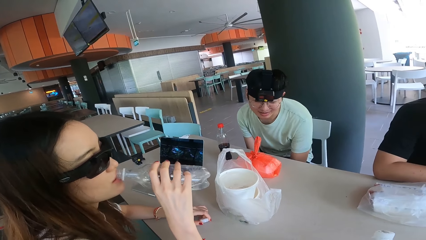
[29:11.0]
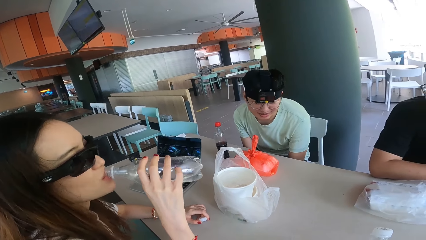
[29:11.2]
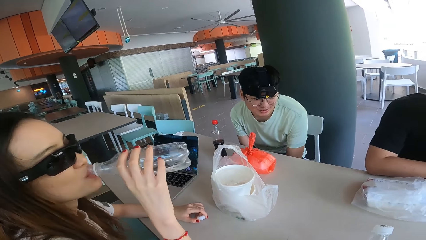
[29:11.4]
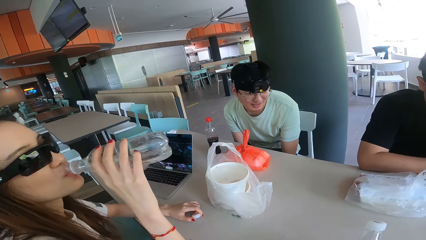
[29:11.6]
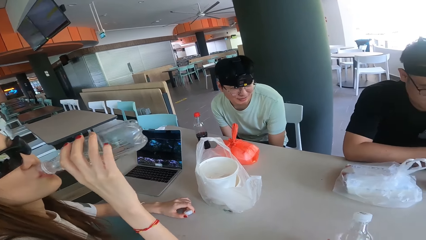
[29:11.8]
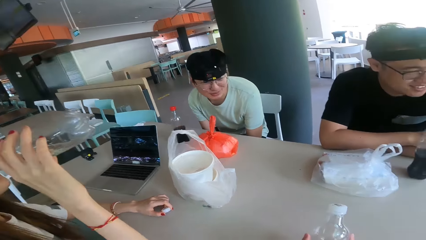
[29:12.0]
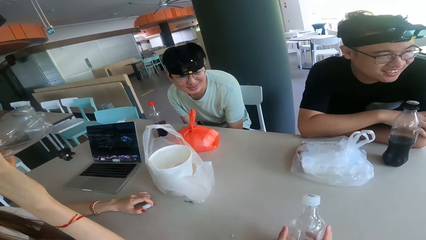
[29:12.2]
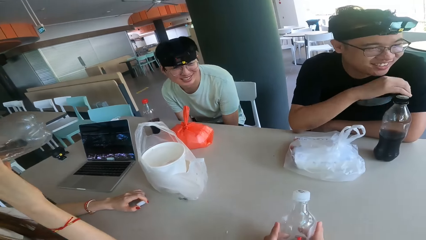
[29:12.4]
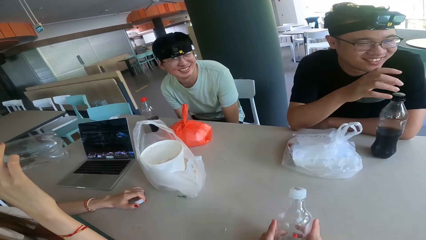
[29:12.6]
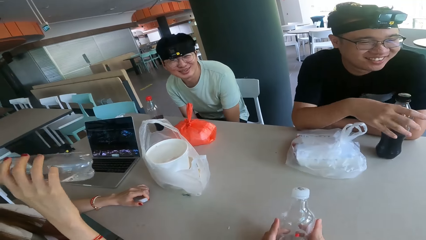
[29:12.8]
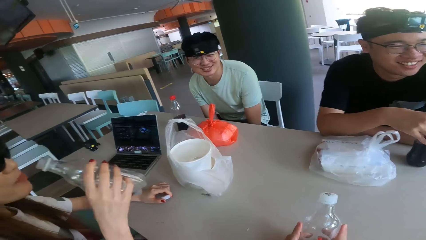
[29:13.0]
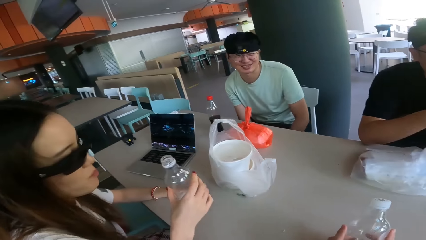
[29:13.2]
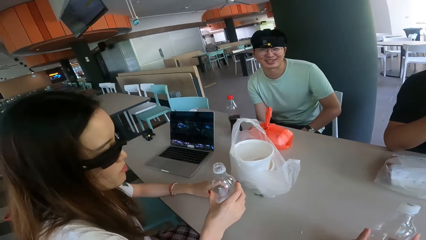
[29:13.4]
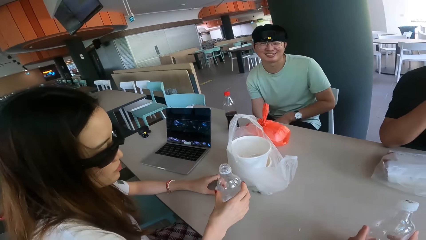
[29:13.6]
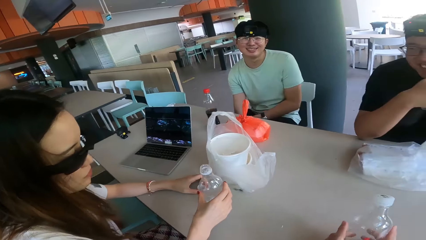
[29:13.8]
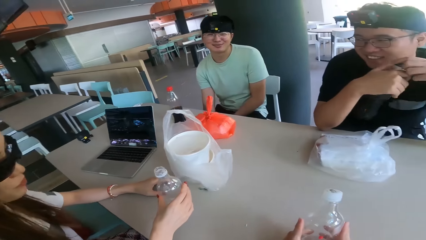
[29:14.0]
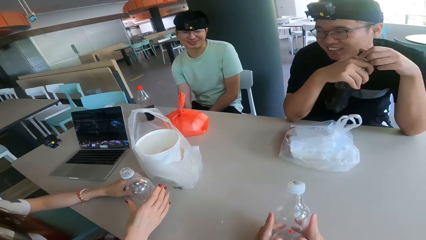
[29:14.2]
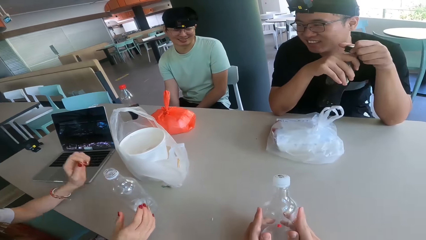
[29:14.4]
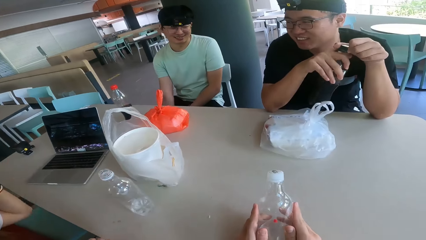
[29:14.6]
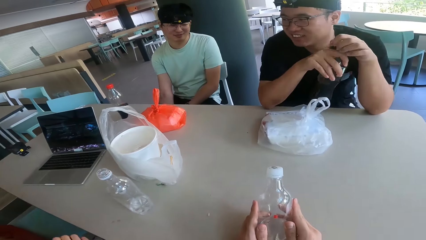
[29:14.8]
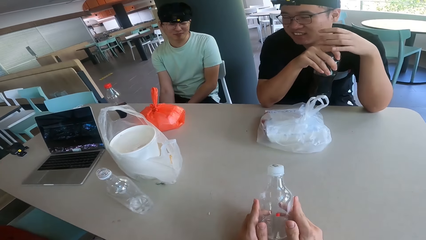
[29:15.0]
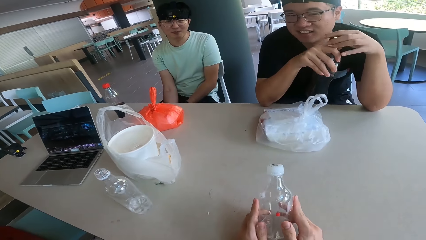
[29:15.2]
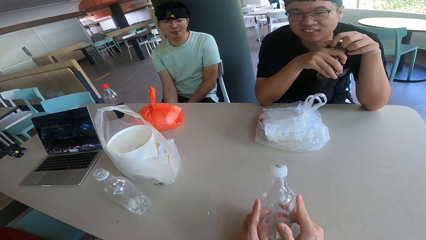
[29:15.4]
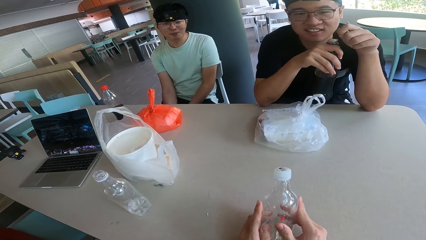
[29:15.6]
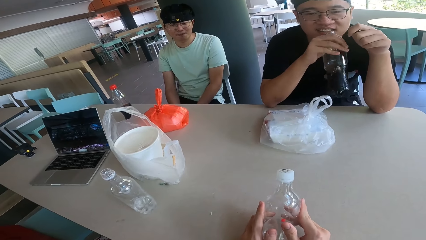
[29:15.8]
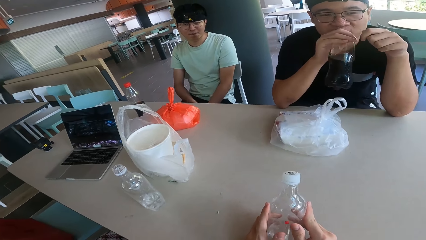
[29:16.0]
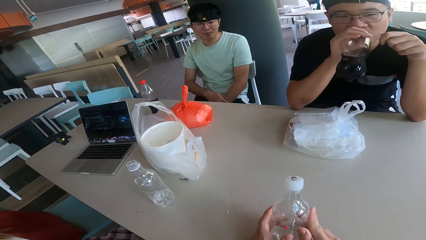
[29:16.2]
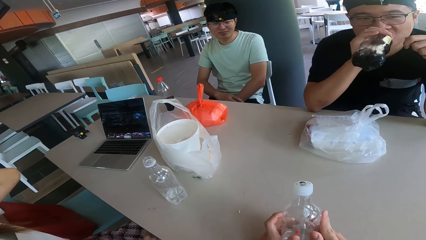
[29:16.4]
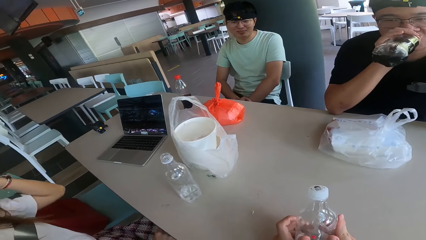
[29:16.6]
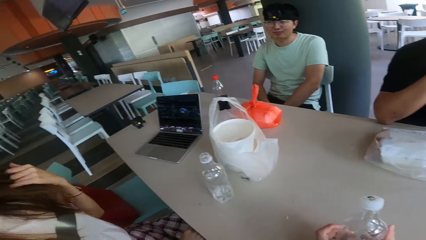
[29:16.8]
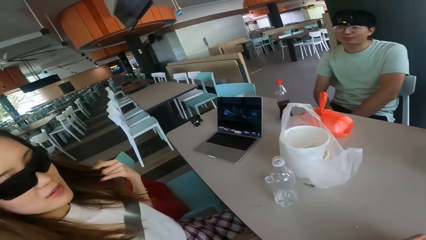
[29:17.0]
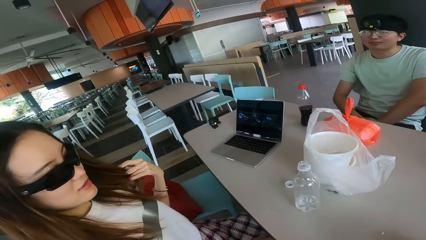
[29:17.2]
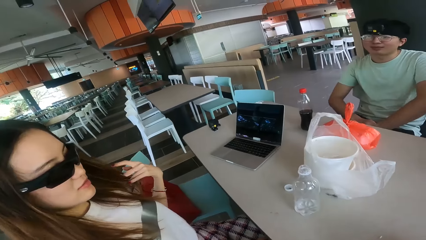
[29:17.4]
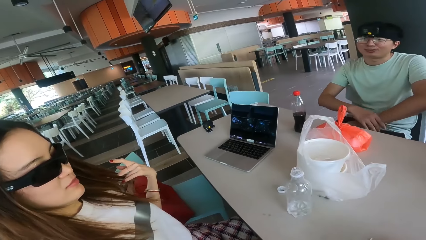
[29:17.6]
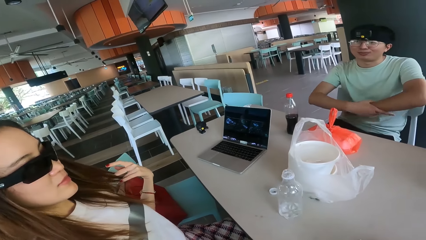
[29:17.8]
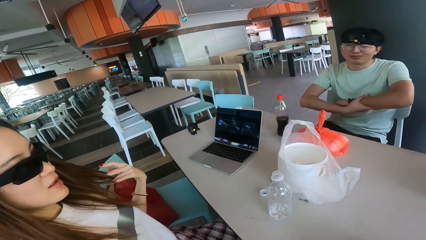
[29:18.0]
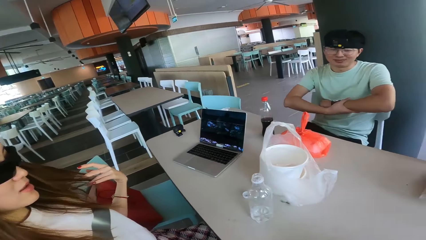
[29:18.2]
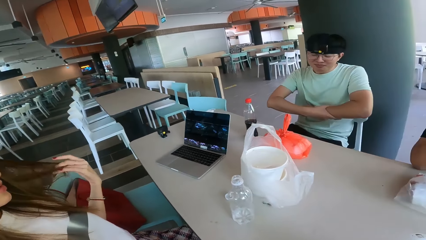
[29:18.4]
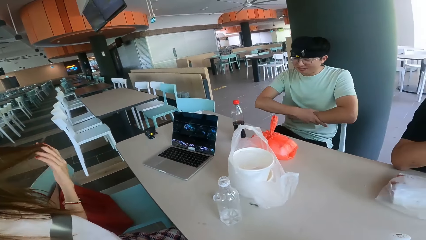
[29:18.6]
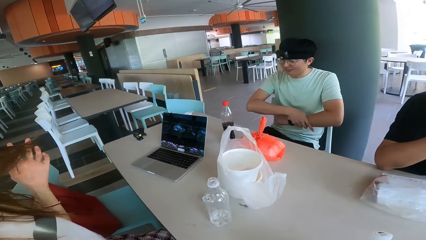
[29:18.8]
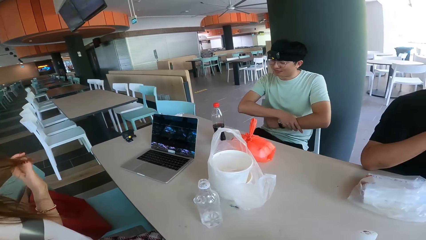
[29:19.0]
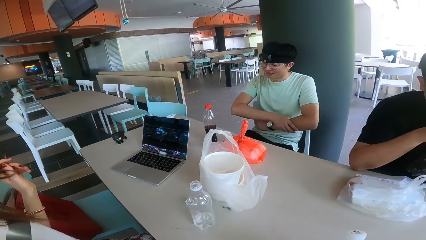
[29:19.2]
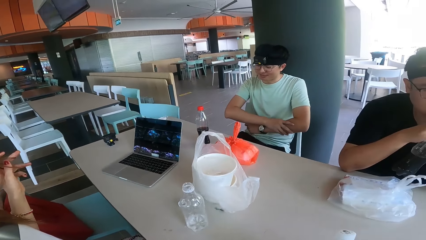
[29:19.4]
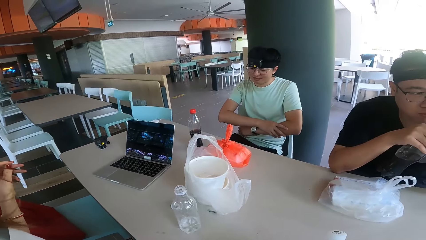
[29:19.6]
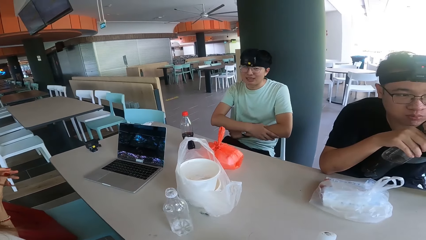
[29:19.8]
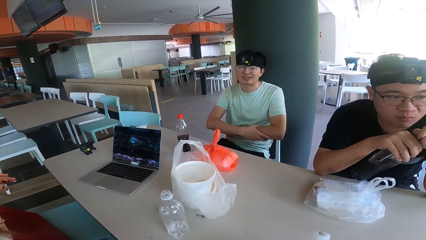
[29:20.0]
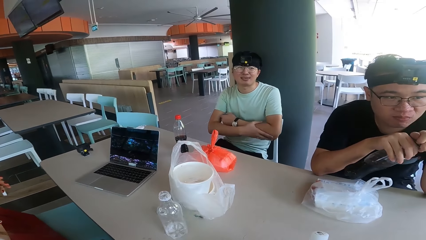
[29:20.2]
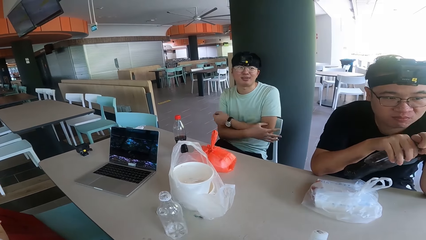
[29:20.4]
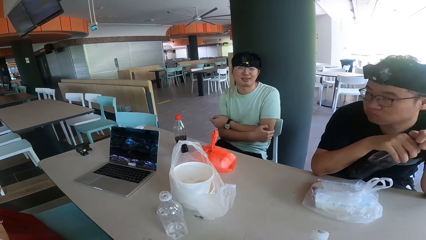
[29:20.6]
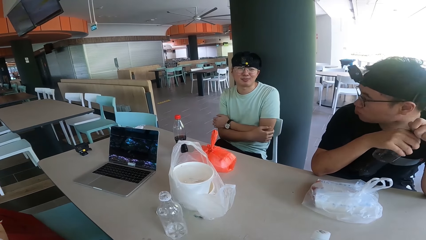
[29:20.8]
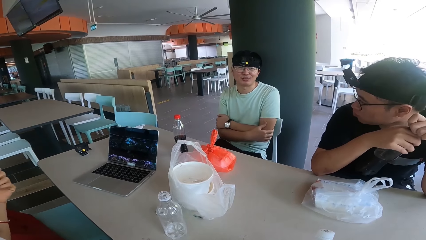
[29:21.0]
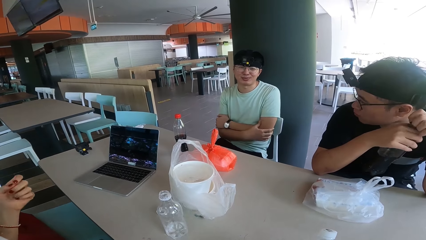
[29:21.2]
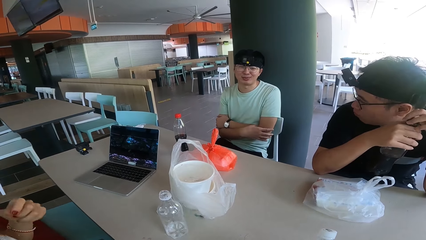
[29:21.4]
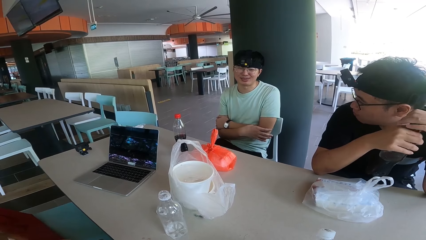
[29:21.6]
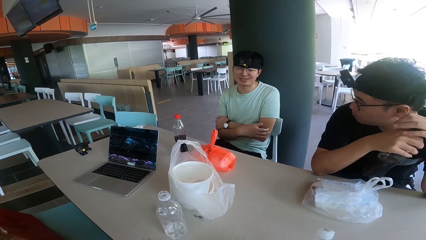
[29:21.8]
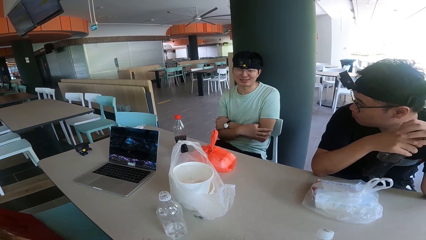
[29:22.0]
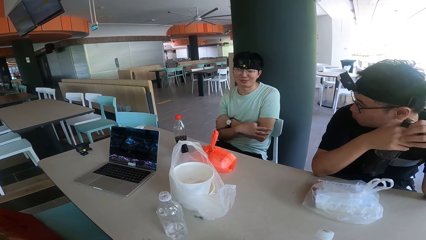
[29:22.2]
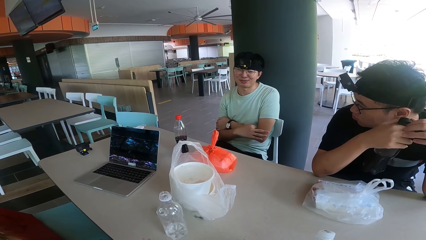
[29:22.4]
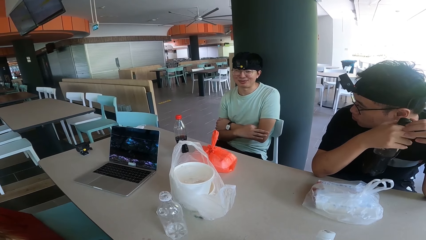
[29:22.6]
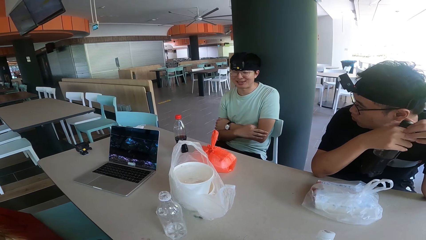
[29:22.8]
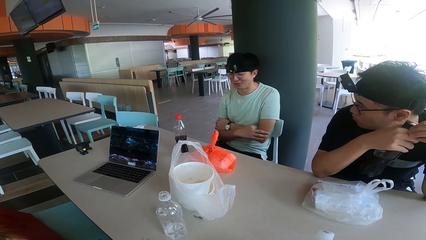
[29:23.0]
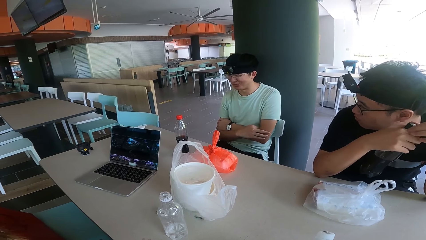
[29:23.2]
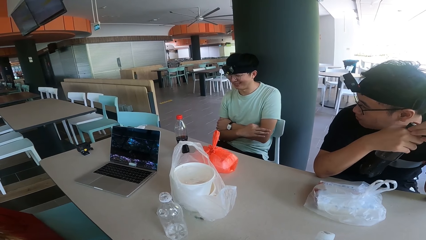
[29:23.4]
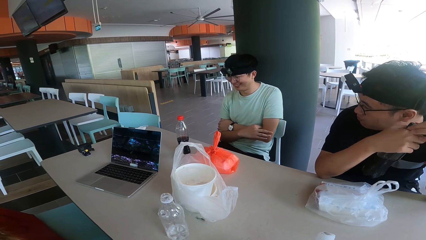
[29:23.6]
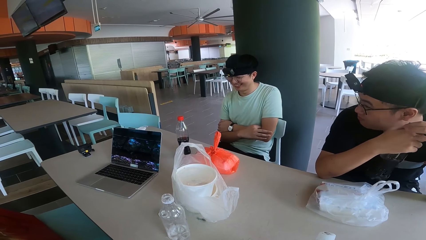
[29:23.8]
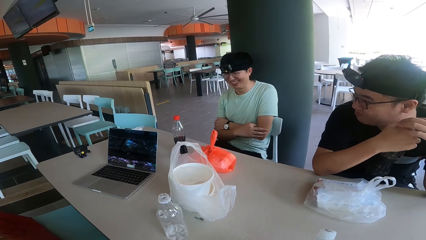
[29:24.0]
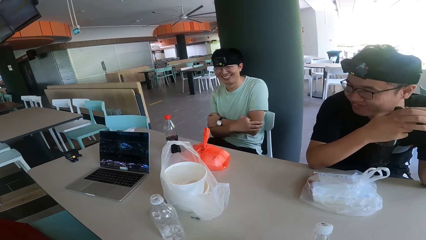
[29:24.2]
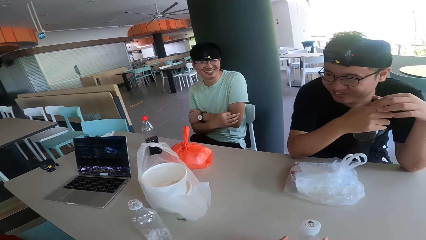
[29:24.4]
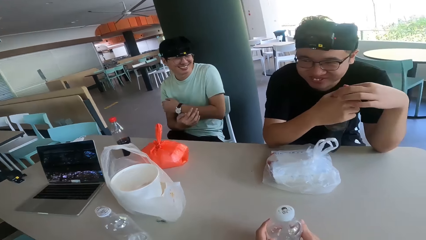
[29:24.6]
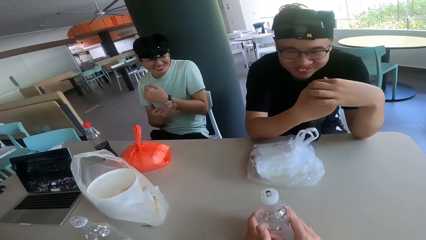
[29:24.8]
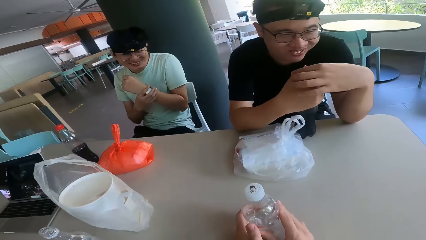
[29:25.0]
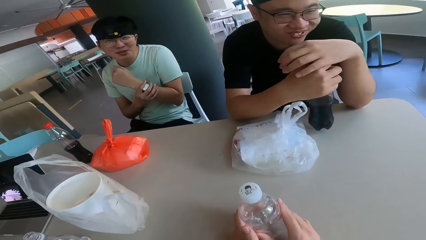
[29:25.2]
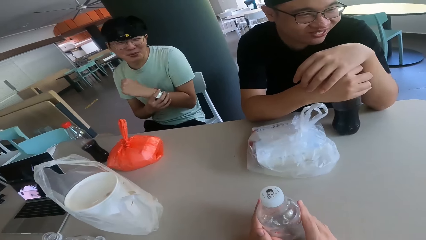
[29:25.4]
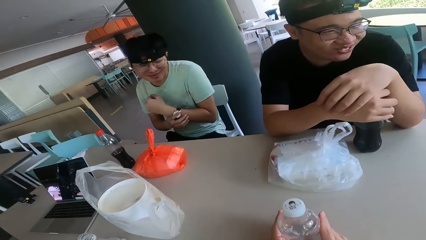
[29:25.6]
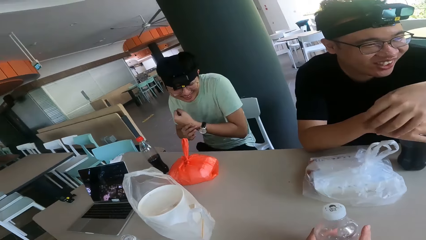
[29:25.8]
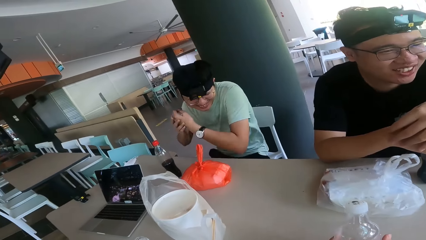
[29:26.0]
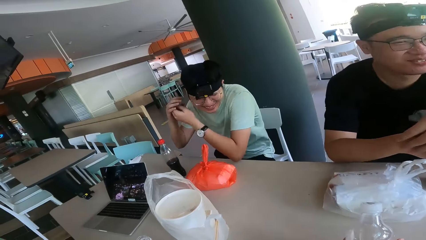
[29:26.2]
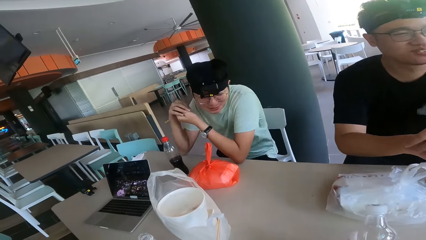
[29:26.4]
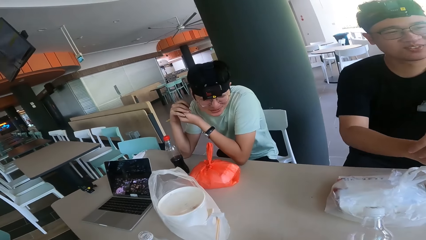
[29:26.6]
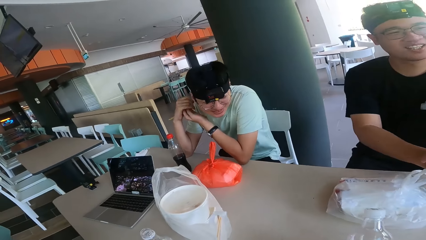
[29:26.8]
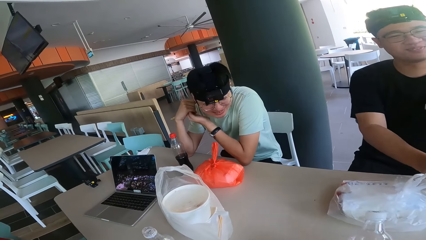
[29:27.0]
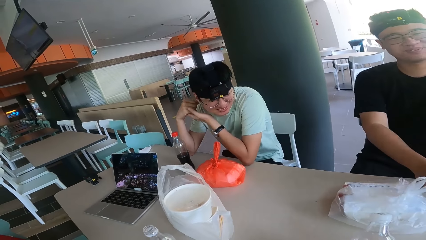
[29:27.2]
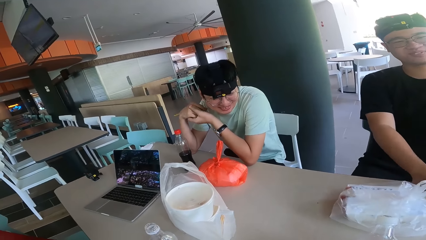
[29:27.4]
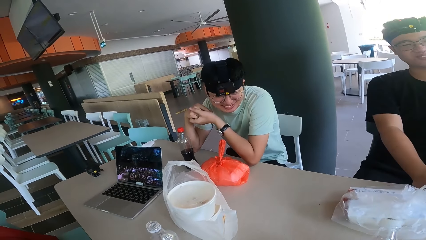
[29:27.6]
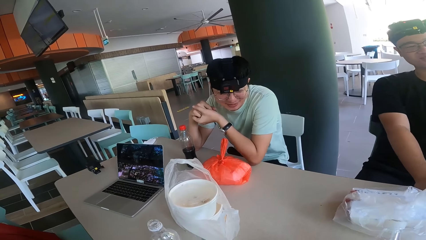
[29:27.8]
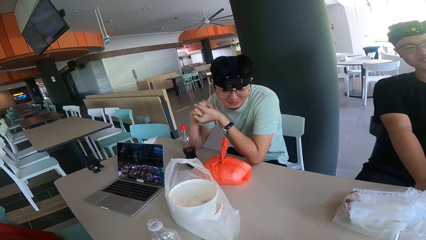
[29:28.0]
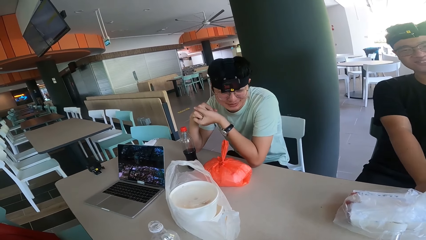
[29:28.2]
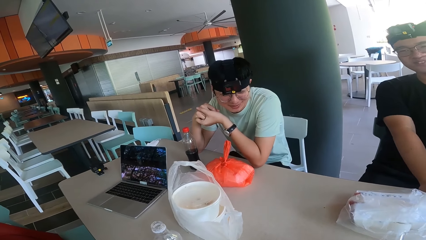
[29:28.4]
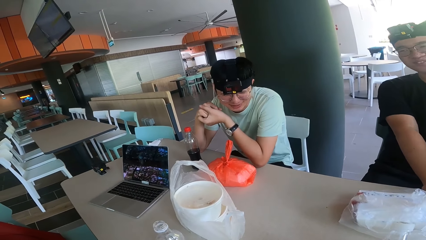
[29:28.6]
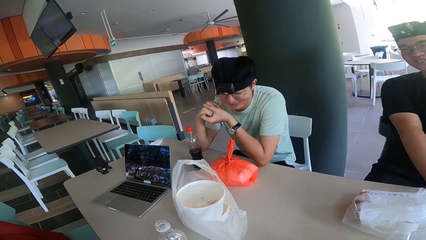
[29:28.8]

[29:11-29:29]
A woman drinks water in the bottle. A man picks up a bottle from the table. The man opens the bottle. The man holds the drink. The camera wearer holds the water bottle with both hands. The man drinks a drink in the bottle. The woman touches her hair. The woman holds her hair. Another man rubs his hands. The camera wearer looks at the laptop. The first man puts the bottle on the table. The camera wearer holds the water bottle. The other man leans on the wall.
